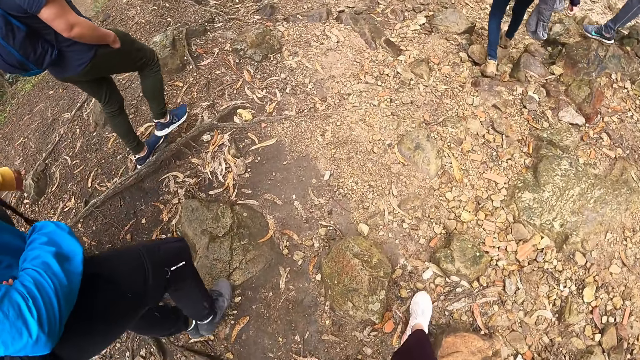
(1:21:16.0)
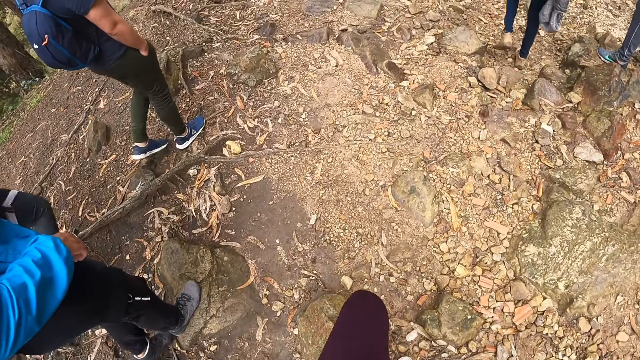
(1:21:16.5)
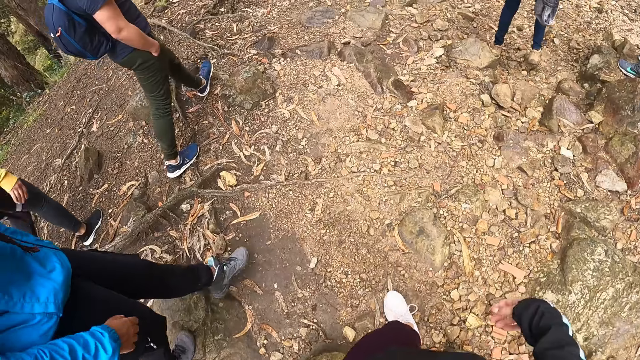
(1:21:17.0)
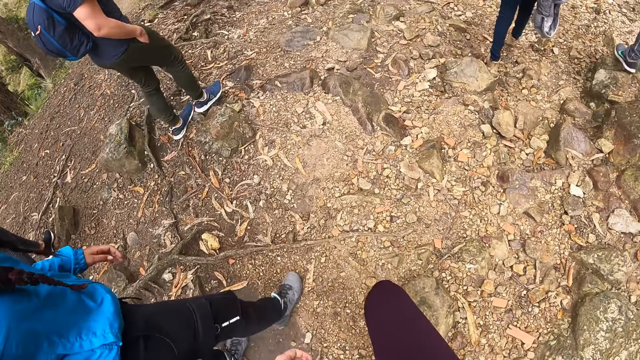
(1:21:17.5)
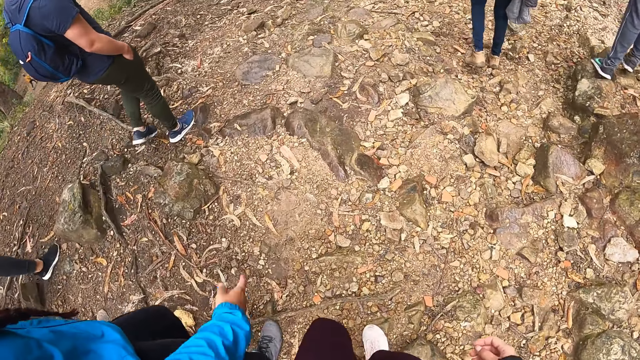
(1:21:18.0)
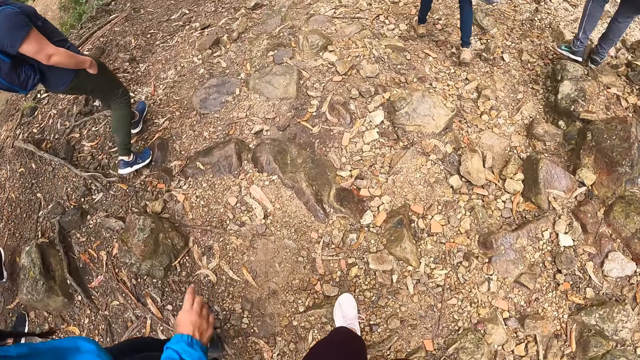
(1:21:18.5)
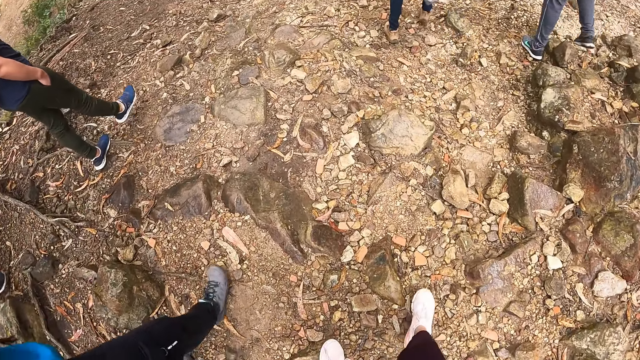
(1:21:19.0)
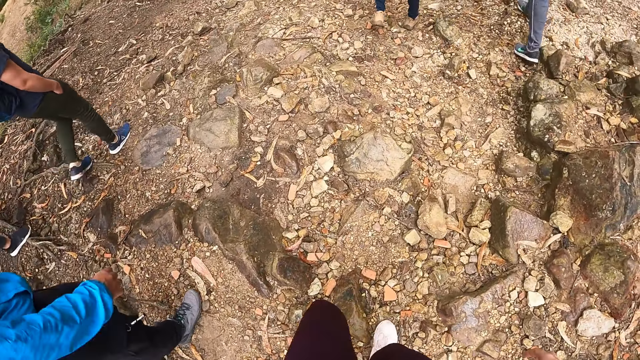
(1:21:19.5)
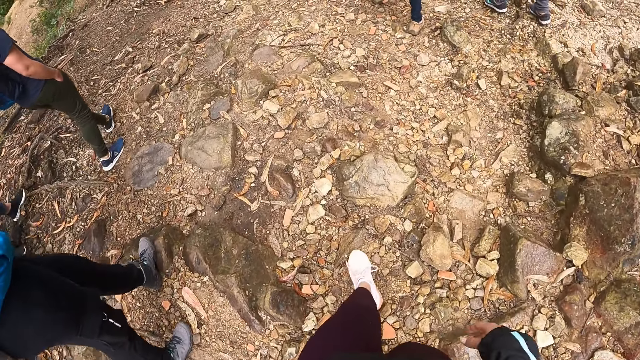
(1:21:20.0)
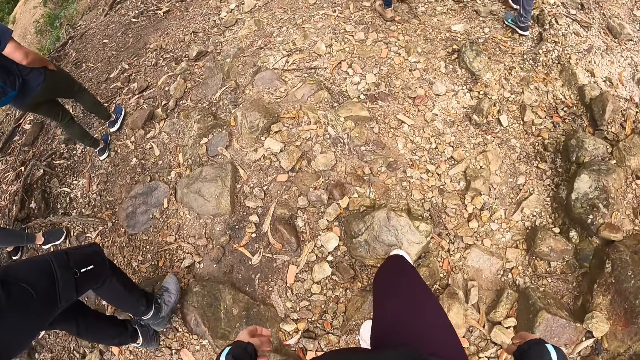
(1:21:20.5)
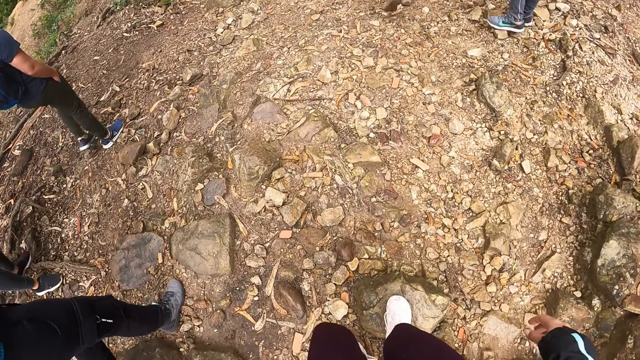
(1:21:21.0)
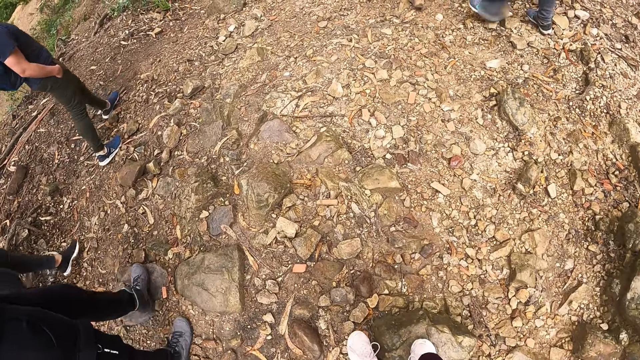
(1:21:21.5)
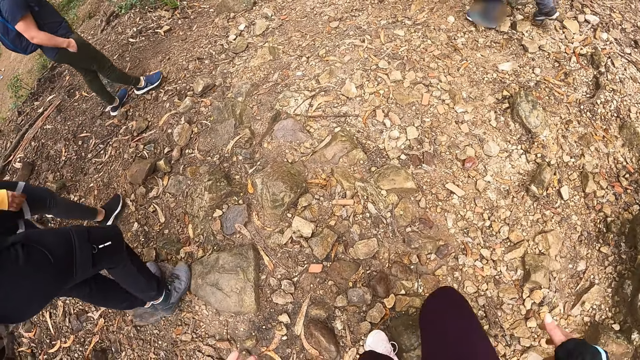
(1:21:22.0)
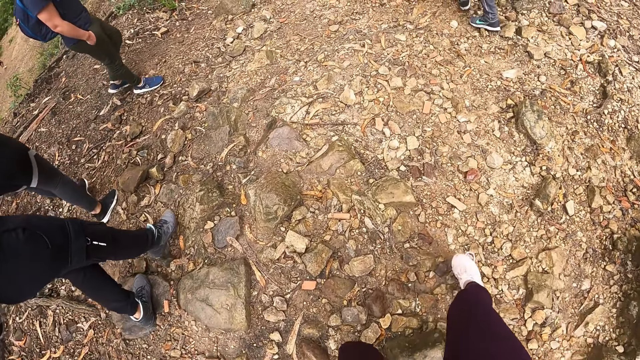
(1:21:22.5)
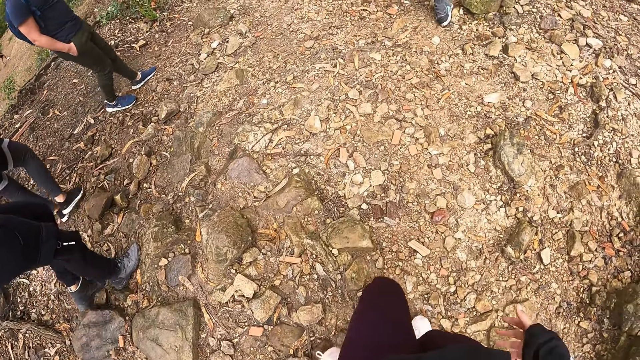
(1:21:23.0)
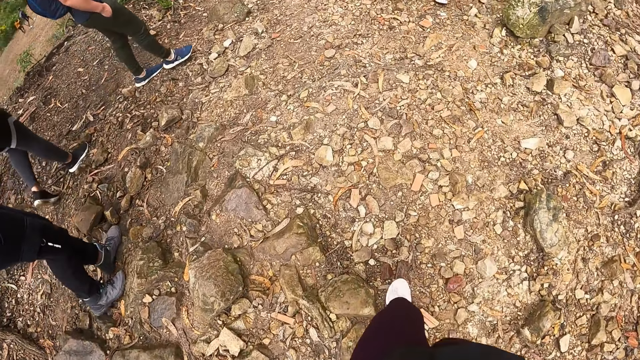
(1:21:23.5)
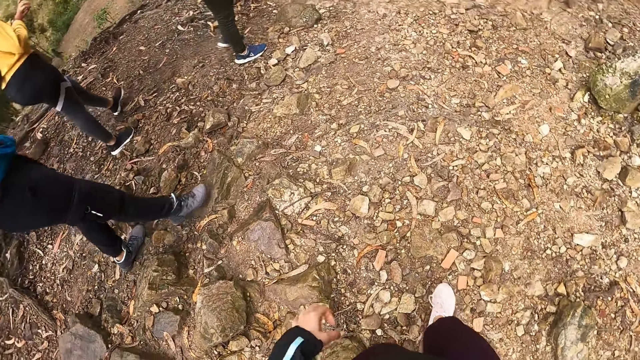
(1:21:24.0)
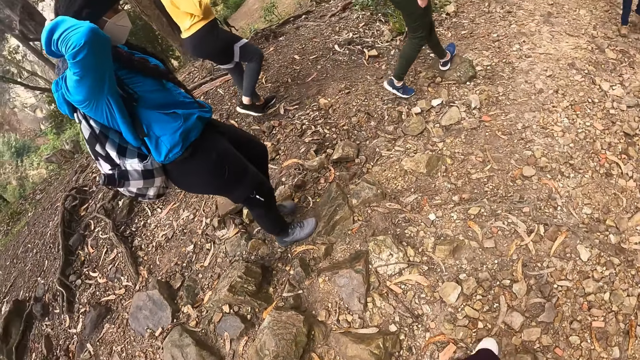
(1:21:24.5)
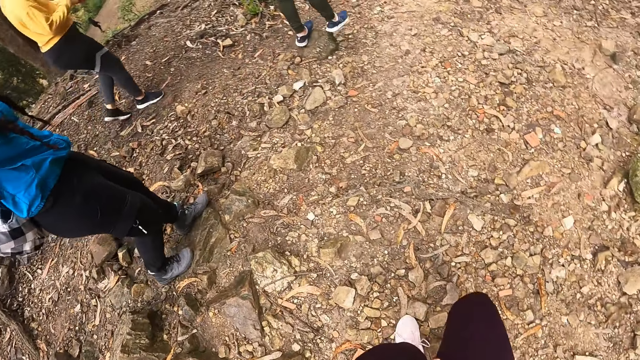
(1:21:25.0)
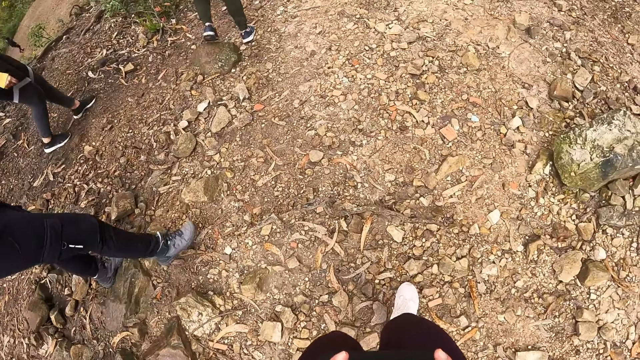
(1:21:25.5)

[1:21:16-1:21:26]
The camera wearer leaves the woman with her left hand. They sway the right hand. The woman interacts with the camera wearer. The camera wearer walks around and raises the left hand.

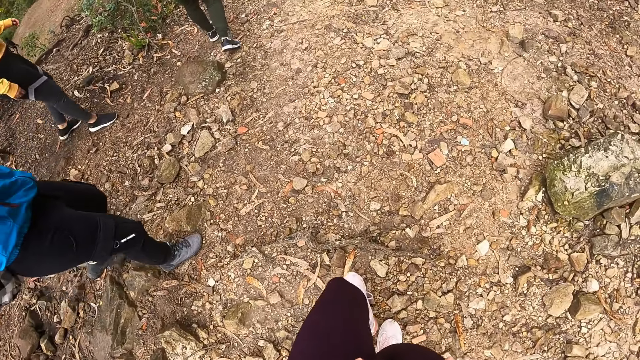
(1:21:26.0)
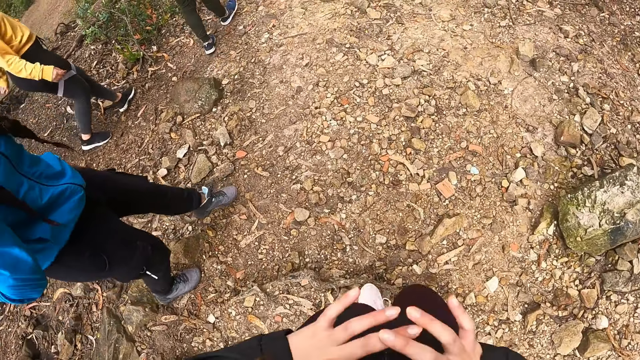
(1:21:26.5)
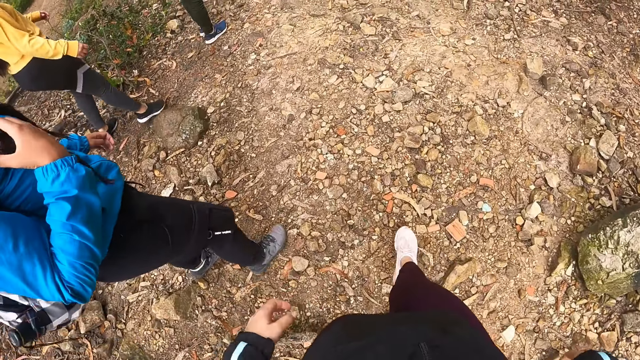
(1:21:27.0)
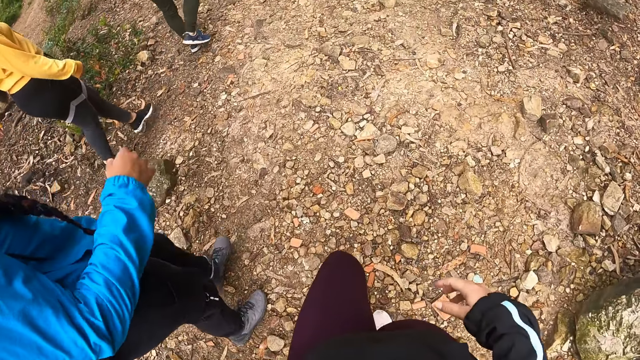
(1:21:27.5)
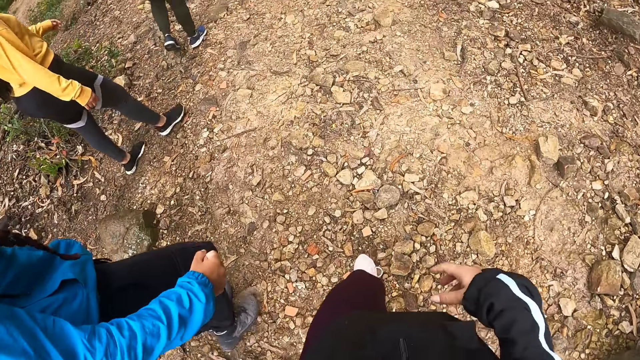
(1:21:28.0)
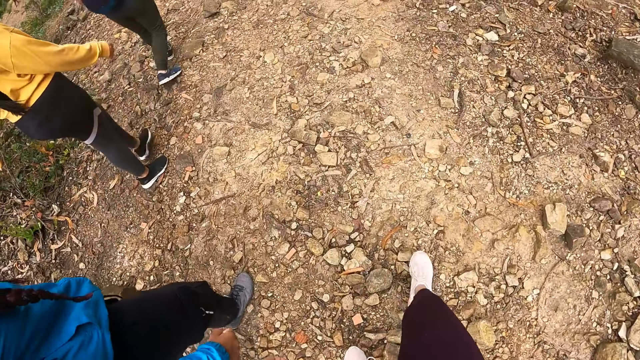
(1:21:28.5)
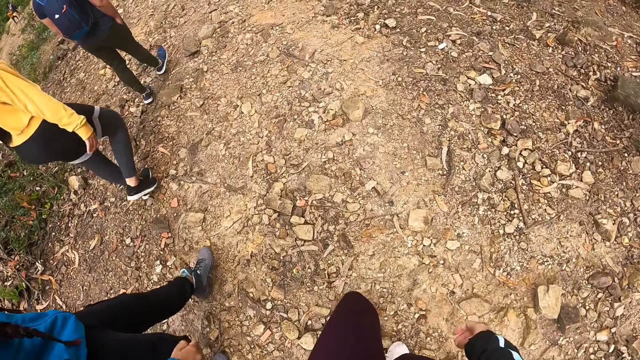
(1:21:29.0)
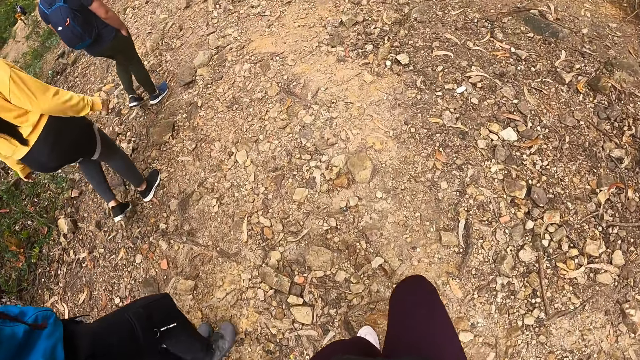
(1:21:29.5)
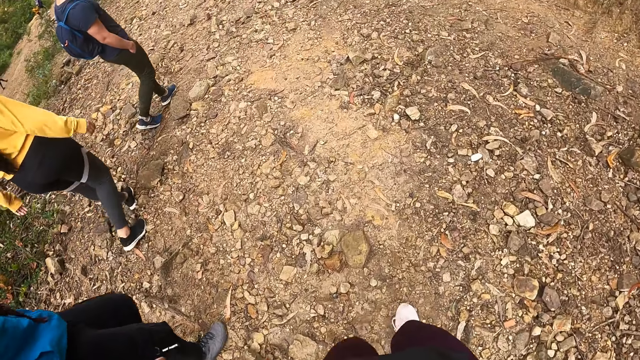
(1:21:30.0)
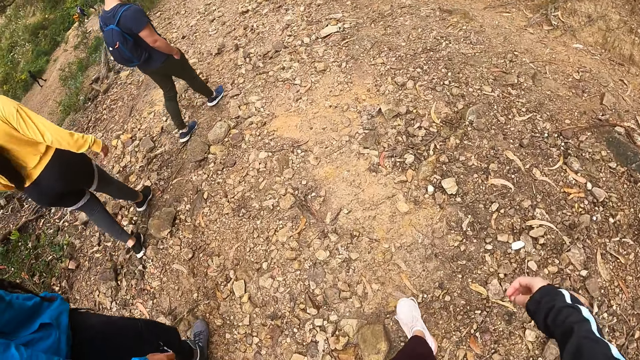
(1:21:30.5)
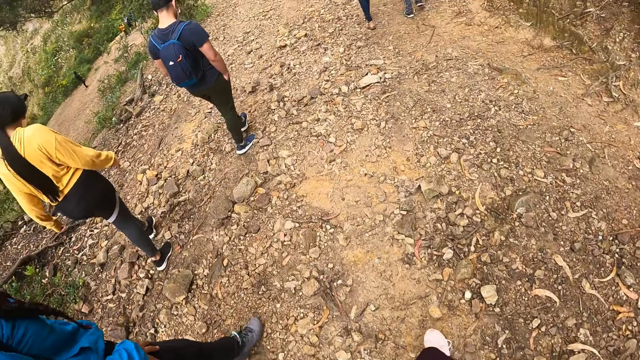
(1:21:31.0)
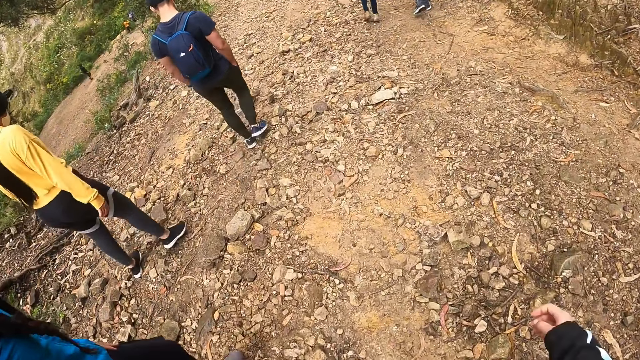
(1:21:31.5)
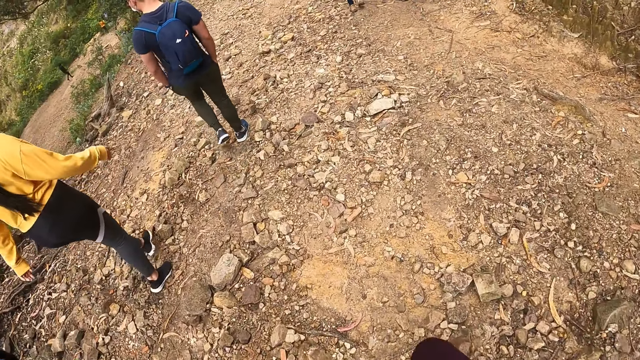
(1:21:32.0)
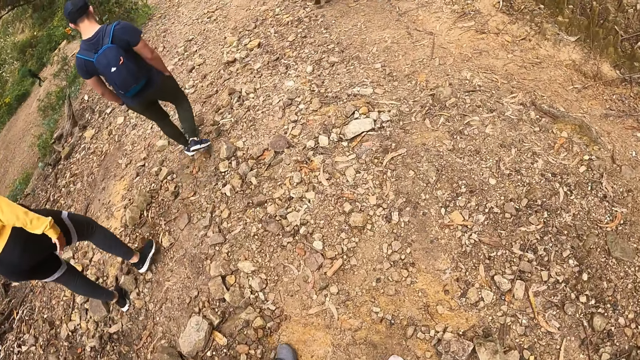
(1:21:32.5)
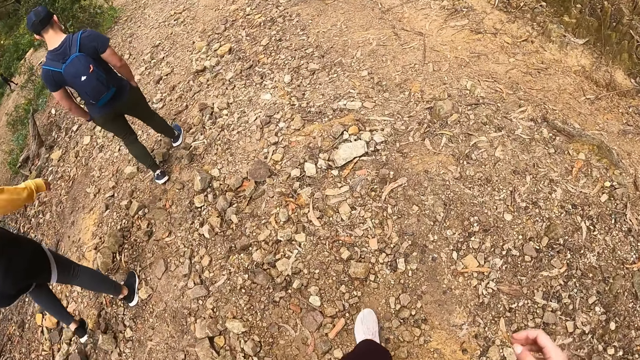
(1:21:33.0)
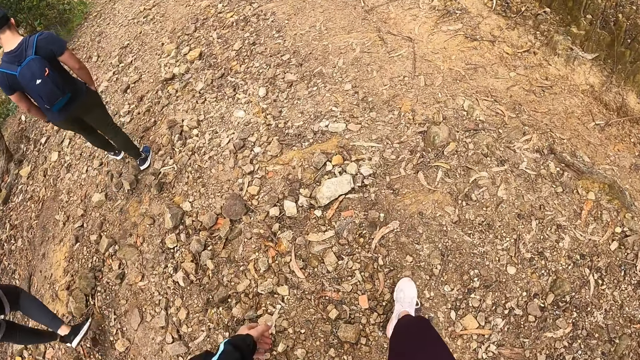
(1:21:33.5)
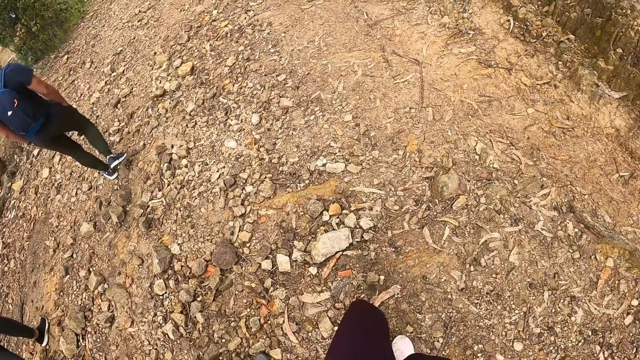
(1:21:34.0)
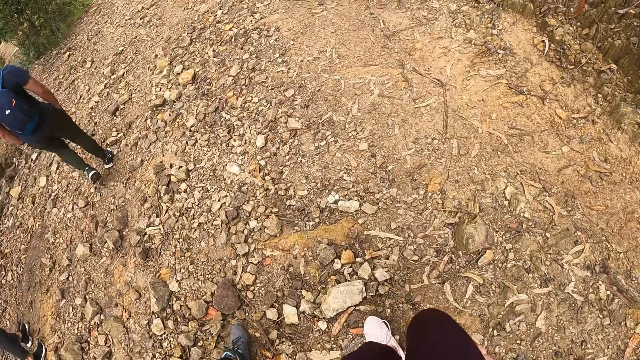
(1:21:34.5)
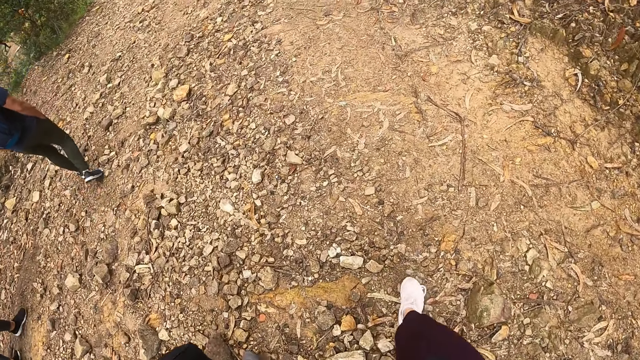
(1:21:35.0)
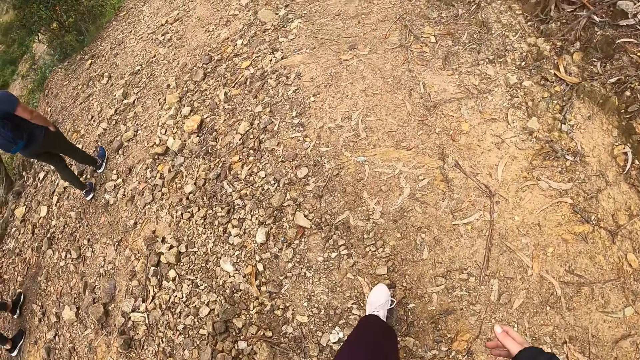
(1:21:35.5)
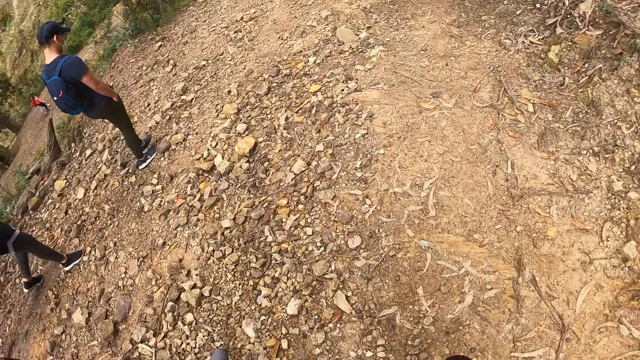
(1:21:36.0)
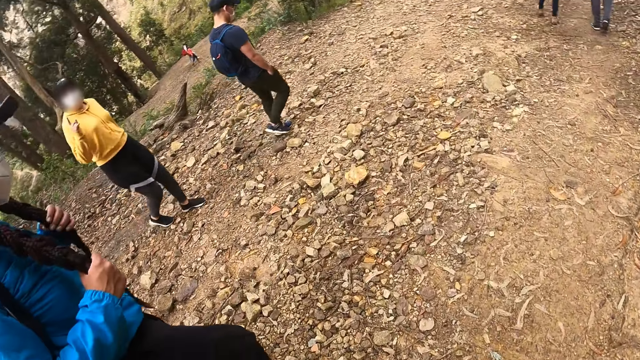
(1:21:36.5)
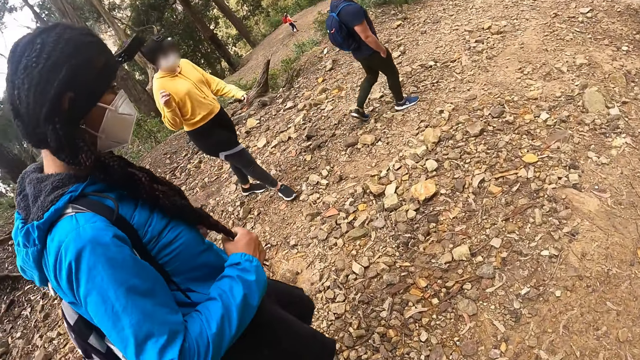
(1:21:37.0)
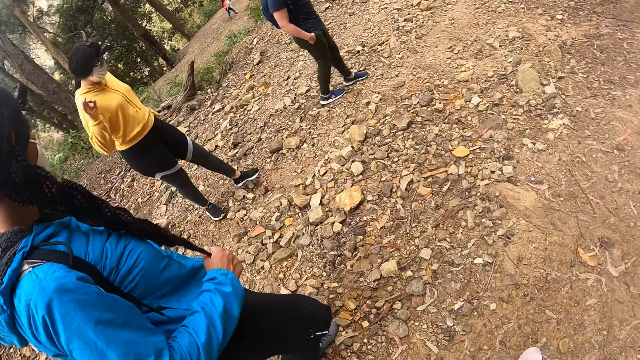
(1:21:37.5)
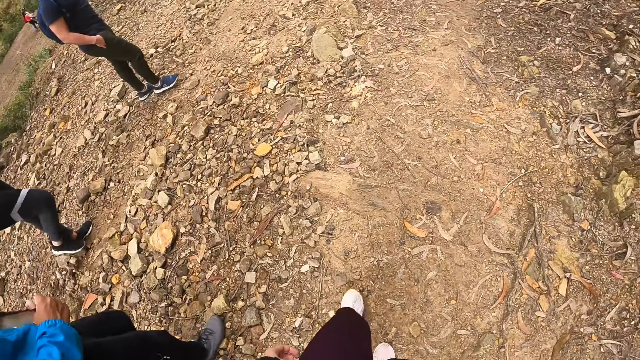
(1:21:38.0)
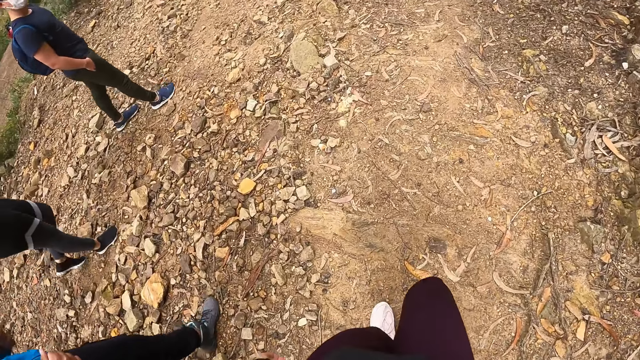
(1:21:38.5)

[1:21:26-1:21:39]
The camera wearer walks around and raises both hands. They sway the right hand repeatedly. They walk around and look around.
